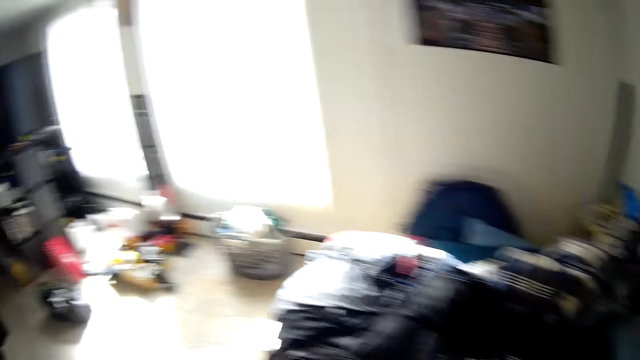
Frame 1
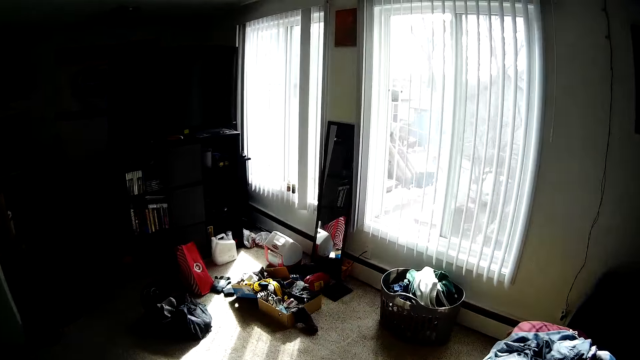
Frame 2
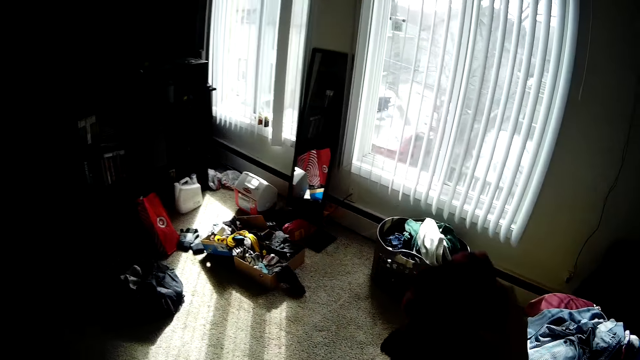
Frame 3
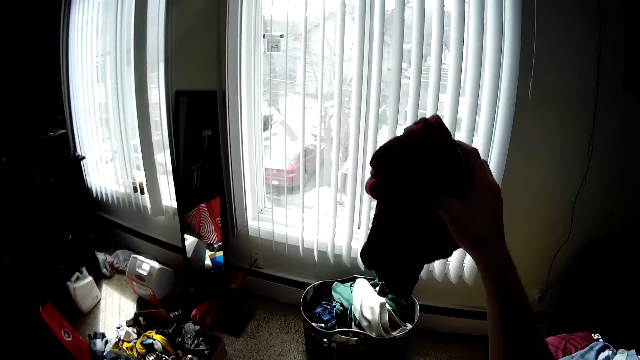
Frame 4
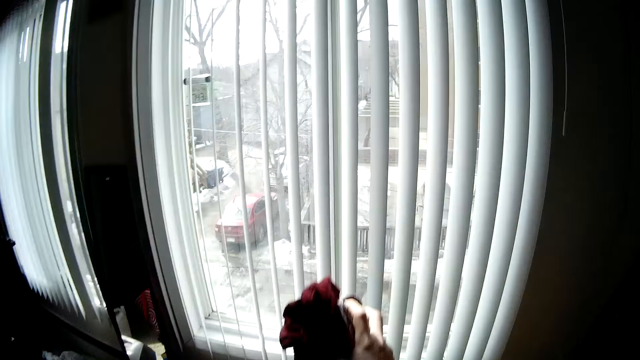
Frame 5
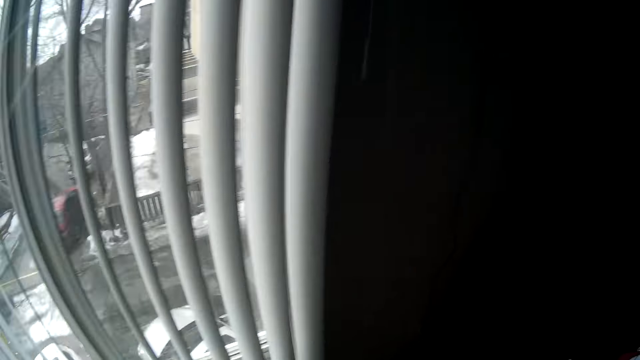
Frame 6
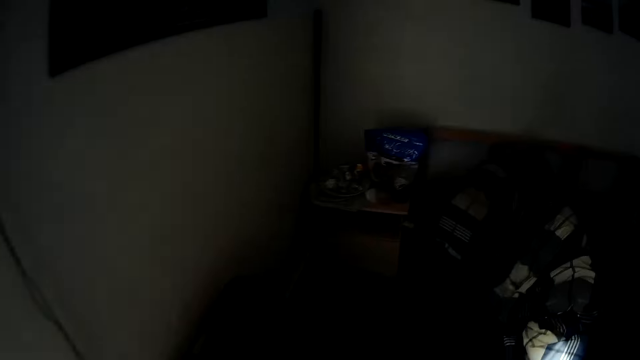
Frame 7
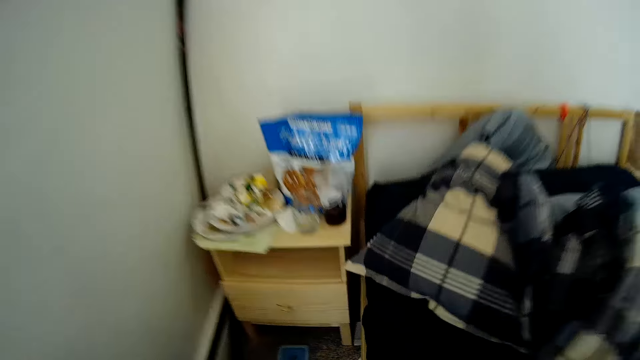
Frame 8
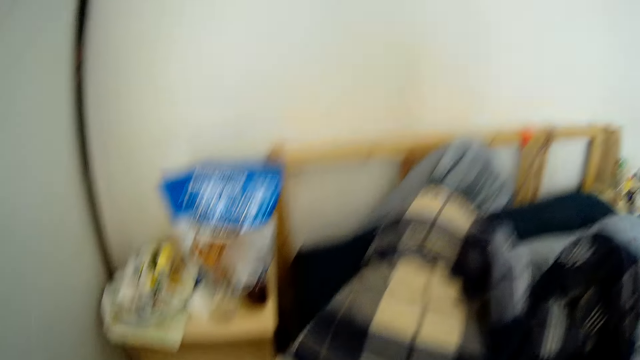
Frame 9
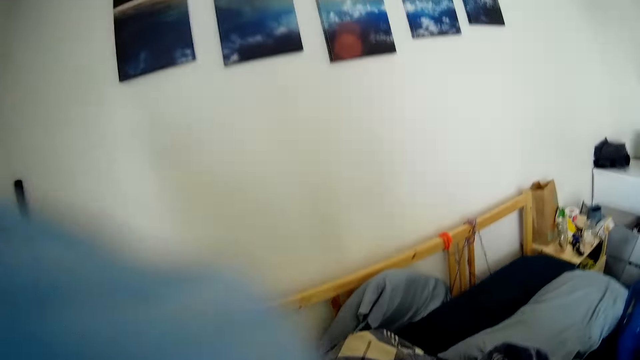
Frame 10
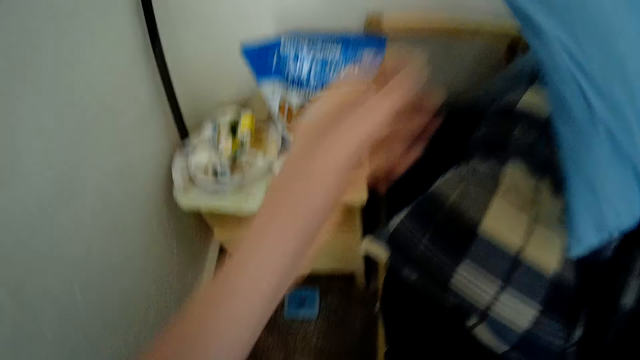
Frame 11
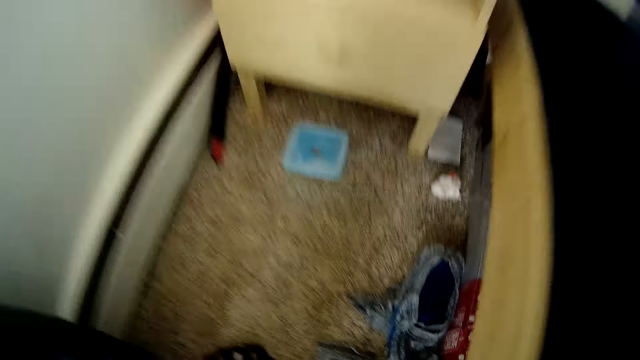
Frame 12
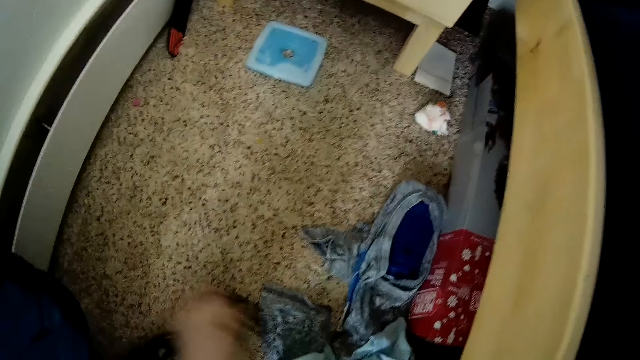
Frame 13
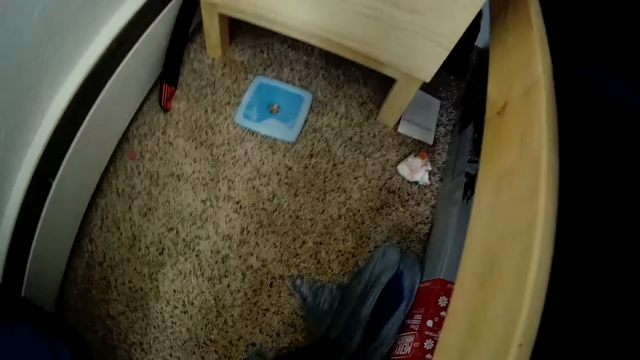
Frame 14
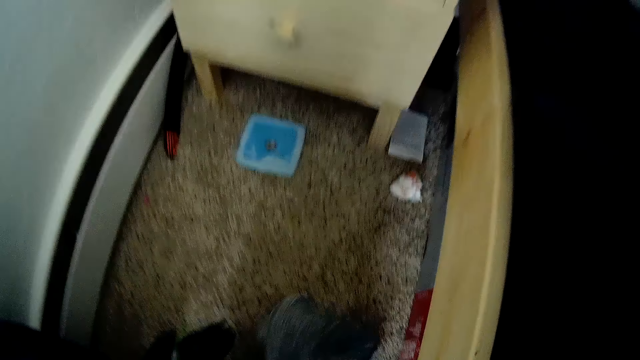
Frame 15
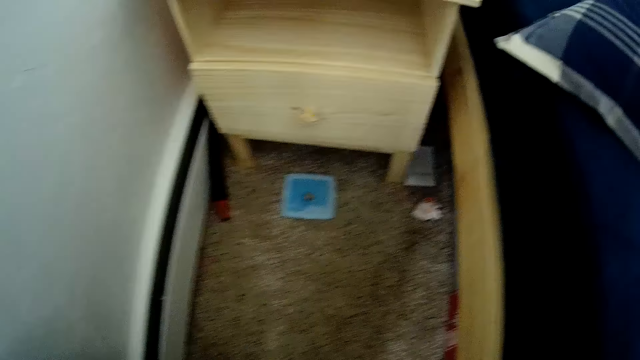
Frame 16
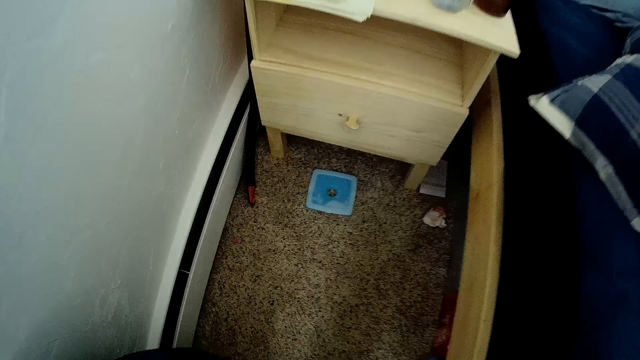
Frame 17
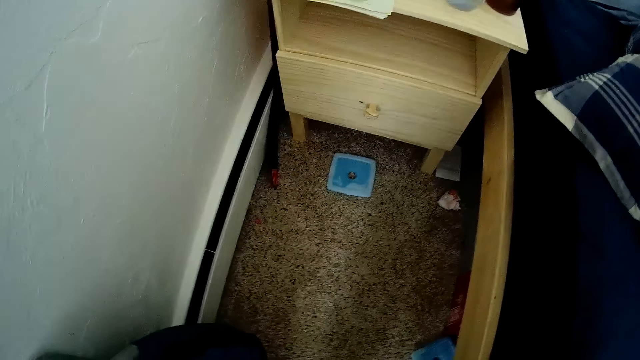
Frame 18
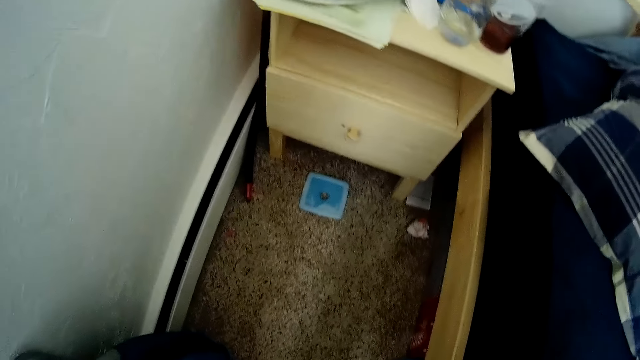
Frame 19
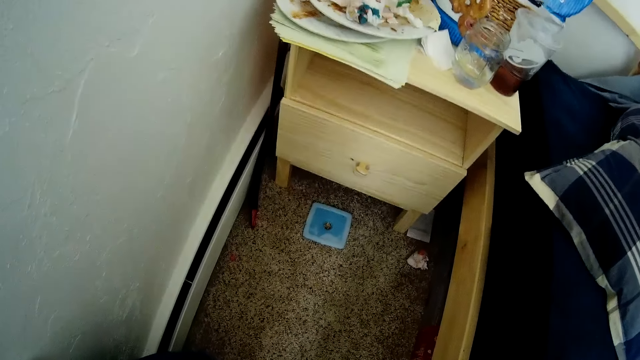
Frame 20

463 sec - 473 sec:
The camera wearer drops a cloth on a bed. He turns around the room. He drops a cloth in a basket. He looks around the room. He raises a cloth. He drops a pillow on the bed. He picks up some cloths from the floor with his left hand.

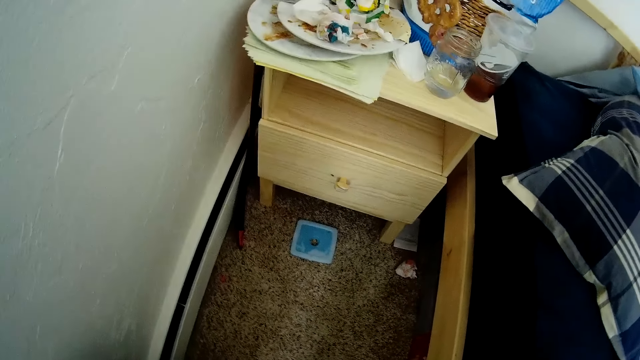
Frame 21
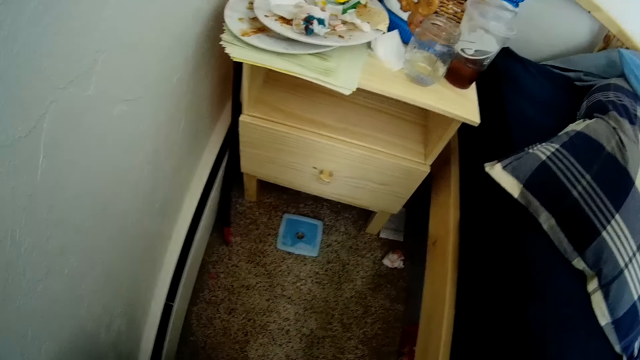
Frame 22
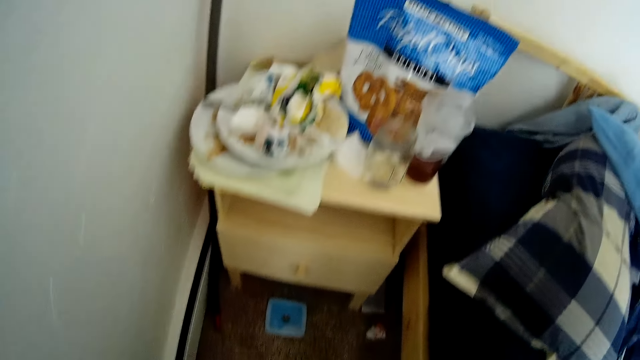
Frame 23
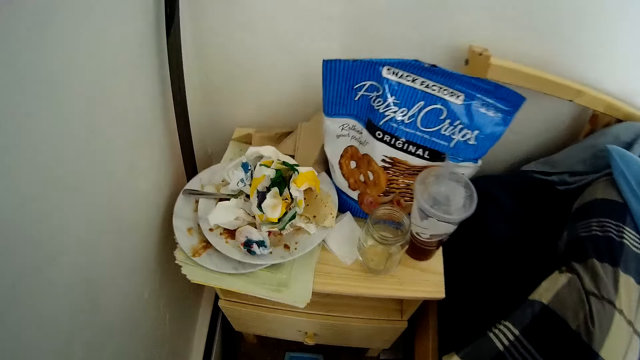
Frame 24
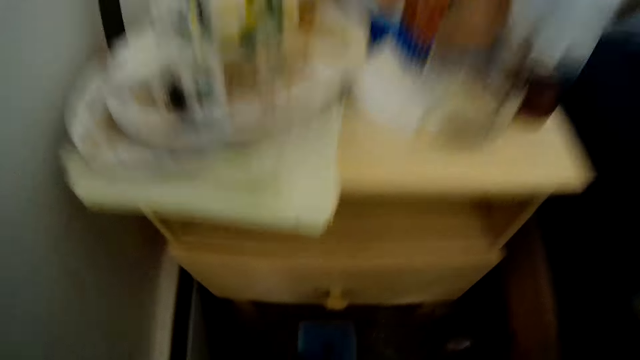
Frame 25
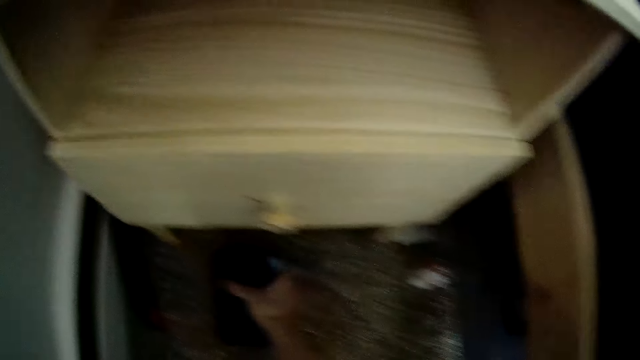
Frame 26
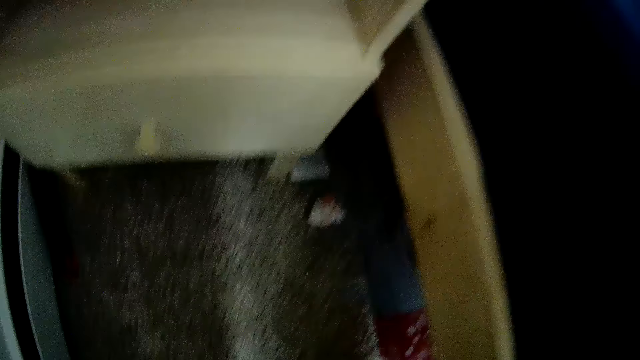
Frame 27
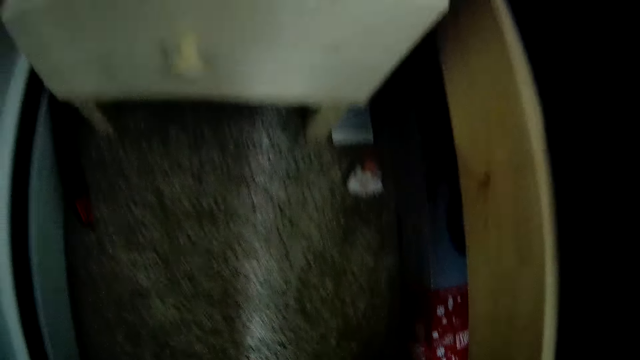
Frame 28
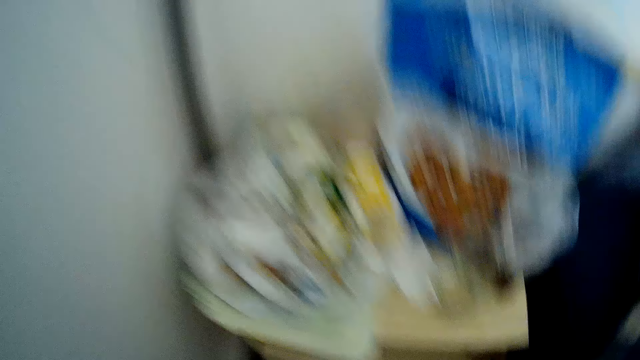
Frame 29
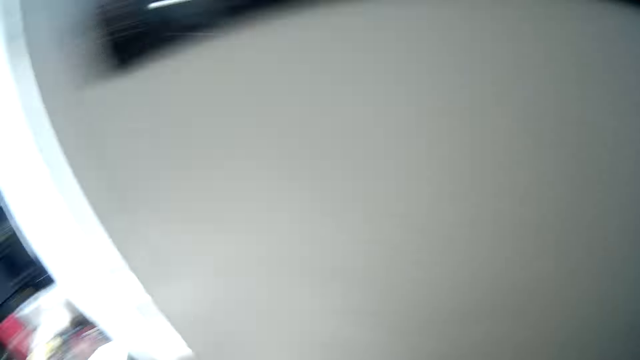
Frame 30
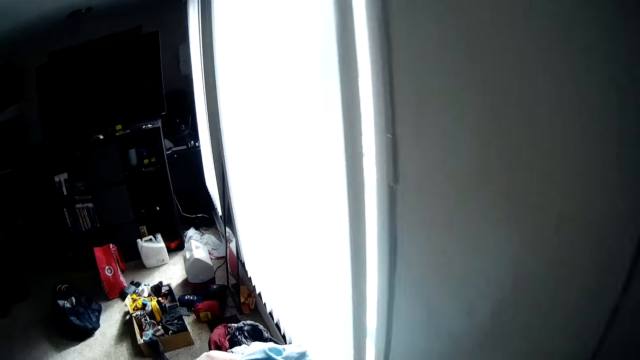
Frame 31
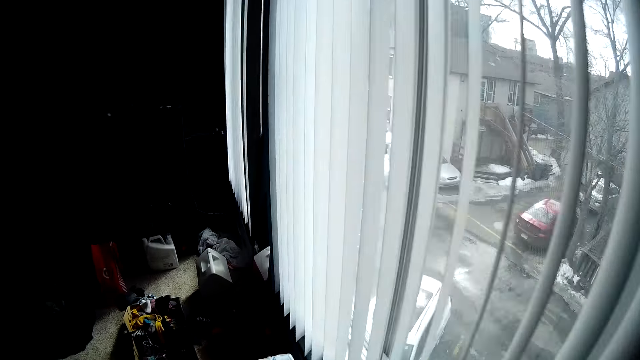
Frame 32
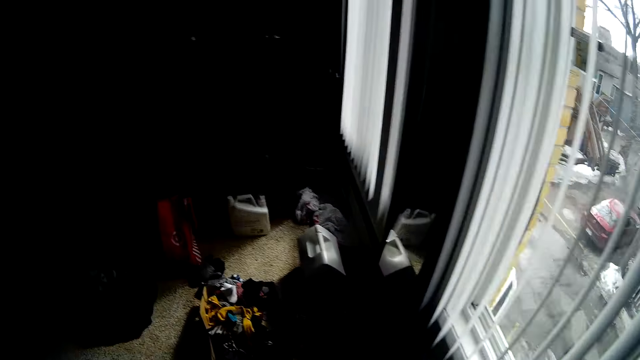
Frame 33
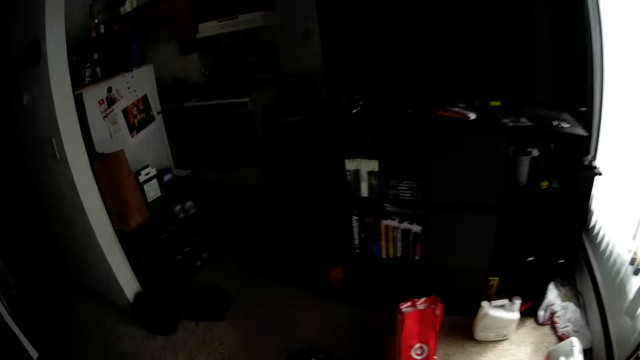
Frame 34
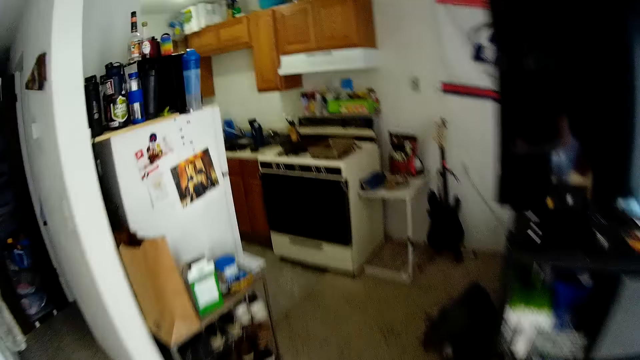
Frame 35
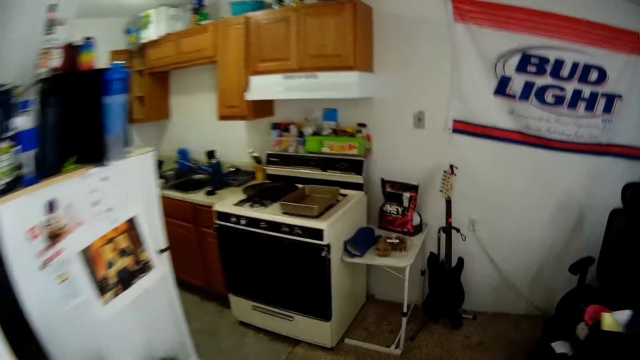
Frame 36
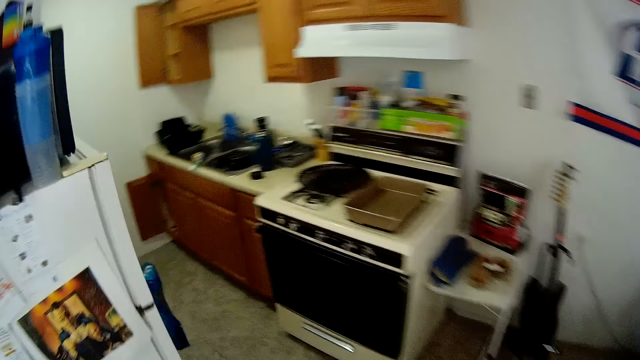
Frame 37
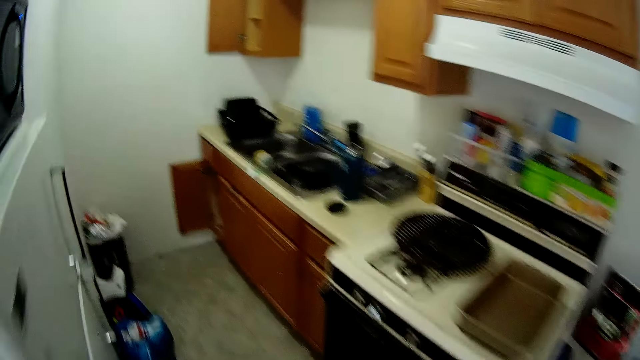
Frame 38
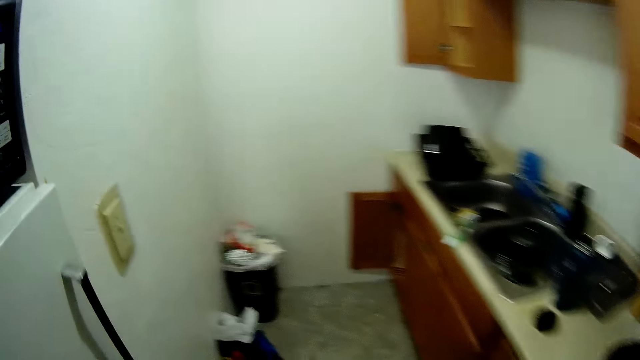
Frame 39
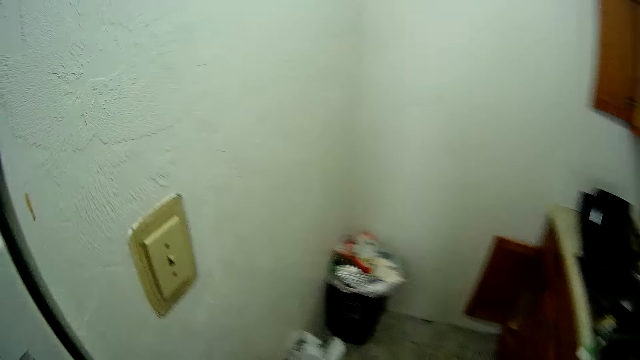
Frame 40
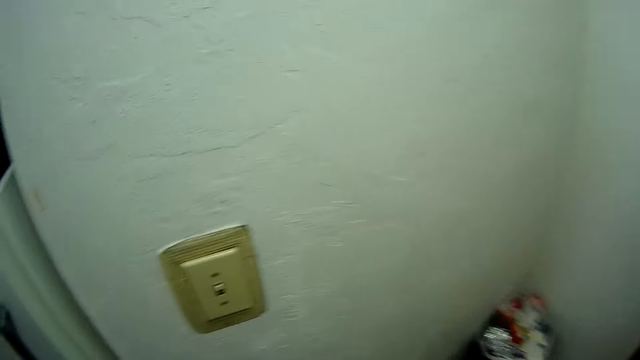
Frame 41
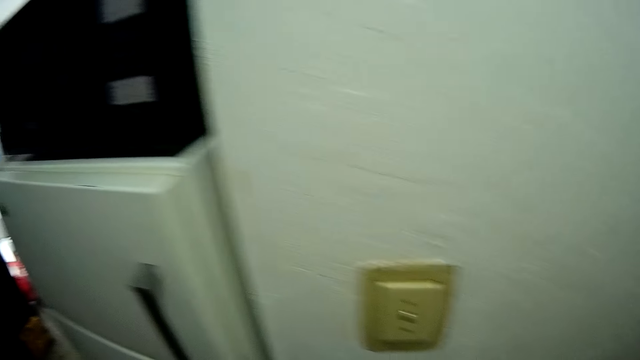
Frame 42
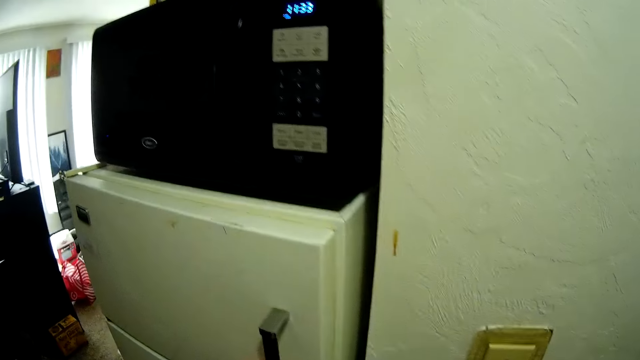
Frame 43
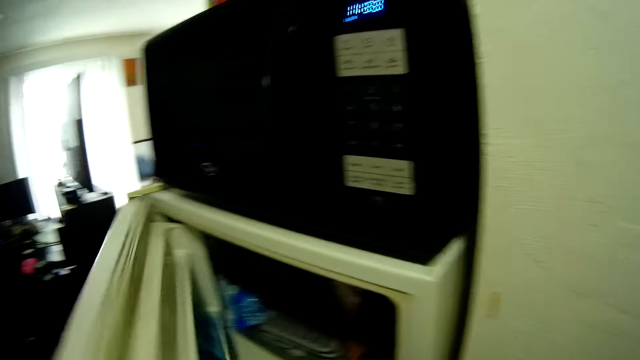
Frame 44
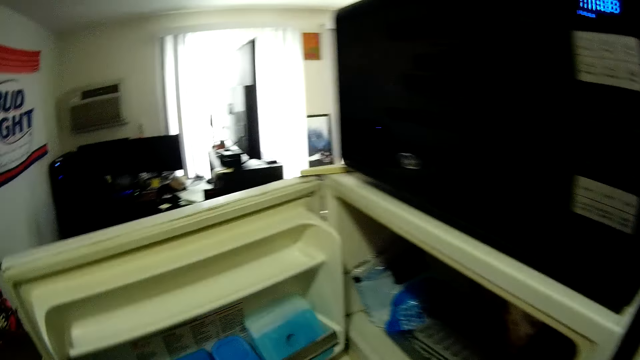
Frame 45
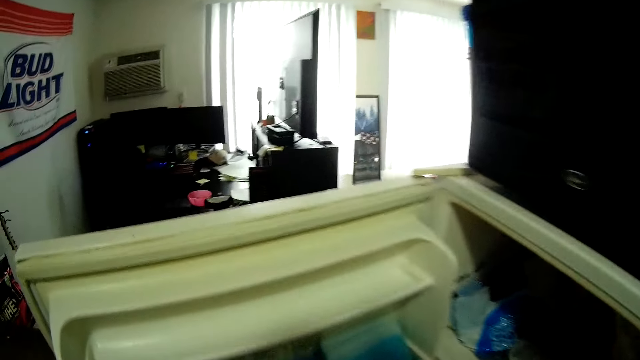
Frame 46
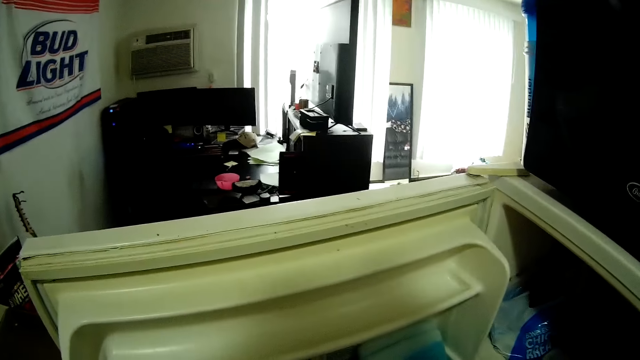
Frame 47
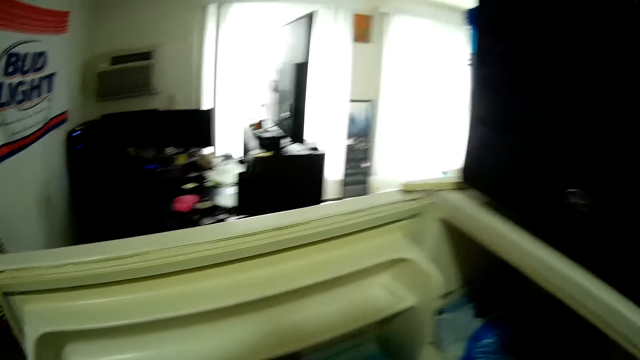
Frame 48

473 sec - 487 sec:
The camera wearer moves his head. He picks up a card from the floor with his right hand. He turns around the room. He walks to the kitchen. He opens a fridge.
